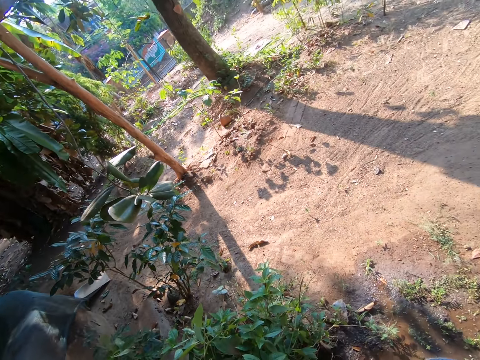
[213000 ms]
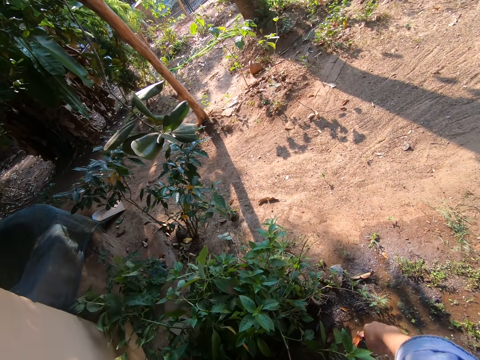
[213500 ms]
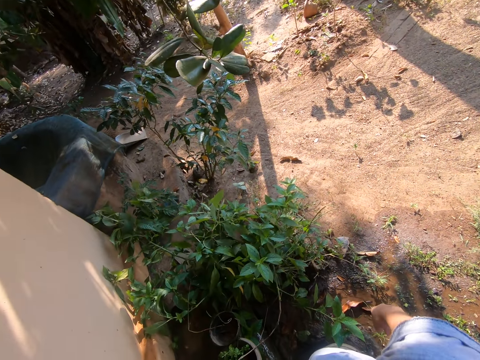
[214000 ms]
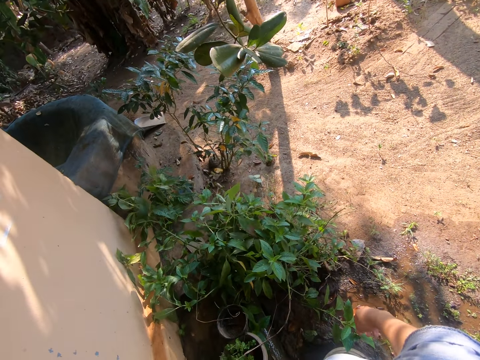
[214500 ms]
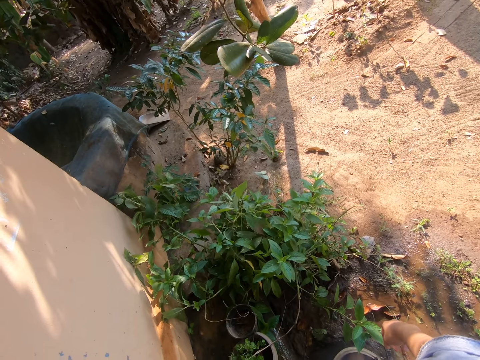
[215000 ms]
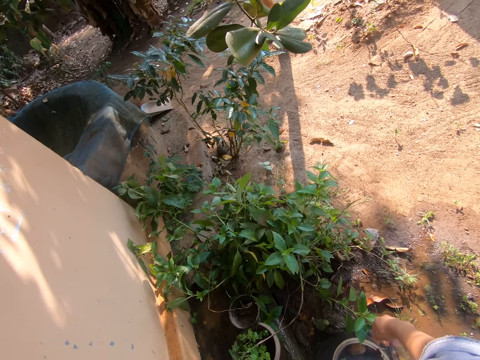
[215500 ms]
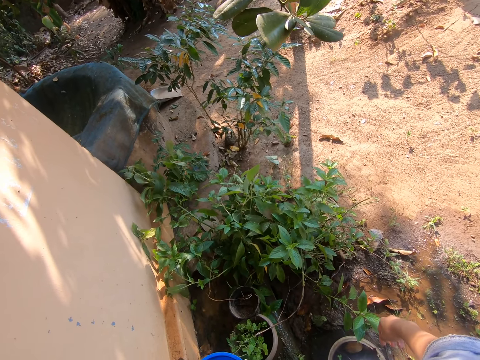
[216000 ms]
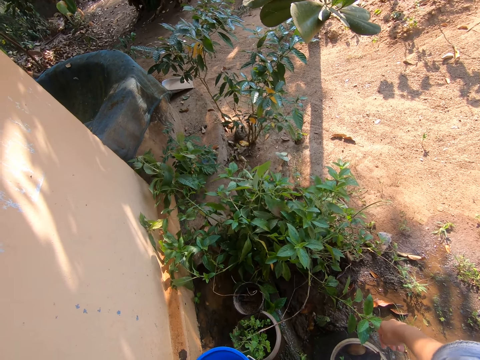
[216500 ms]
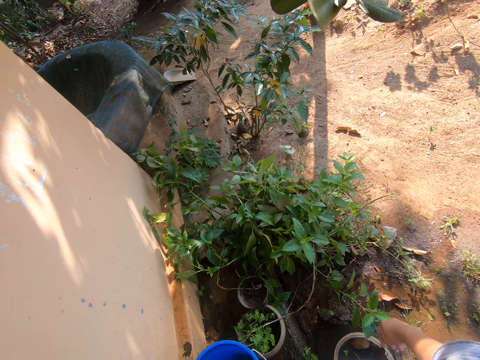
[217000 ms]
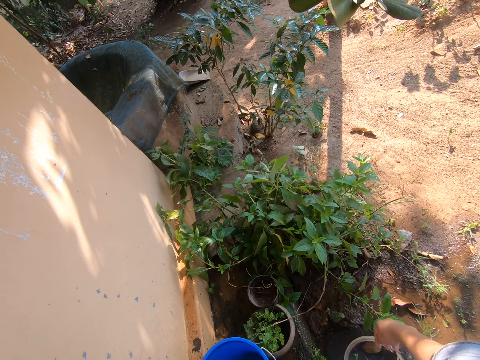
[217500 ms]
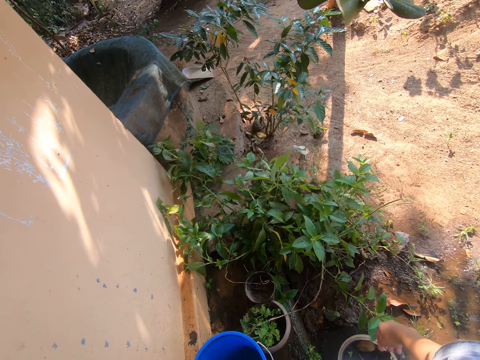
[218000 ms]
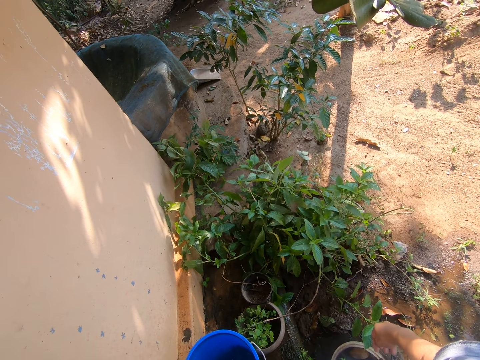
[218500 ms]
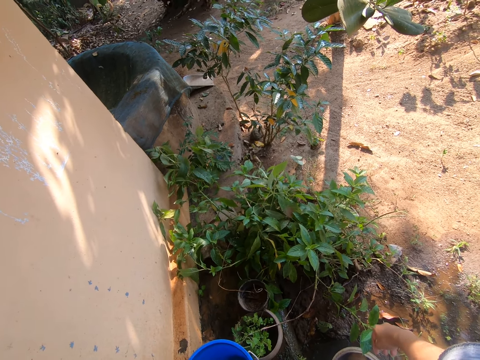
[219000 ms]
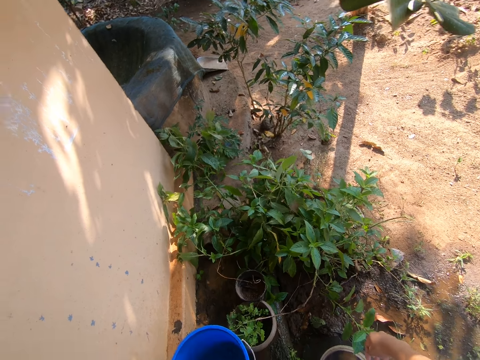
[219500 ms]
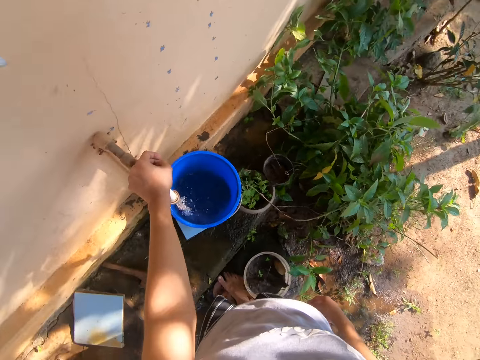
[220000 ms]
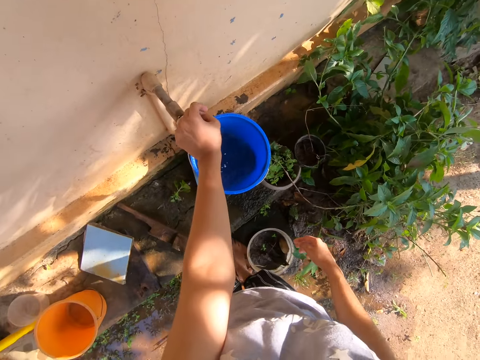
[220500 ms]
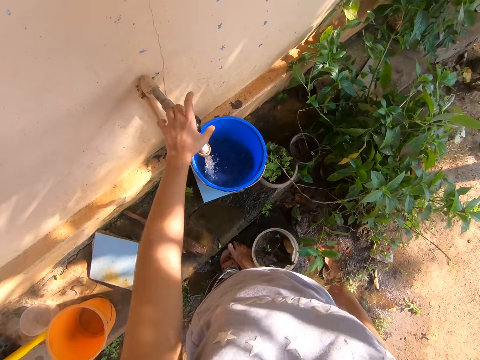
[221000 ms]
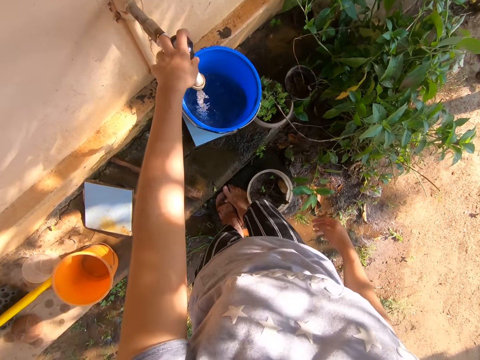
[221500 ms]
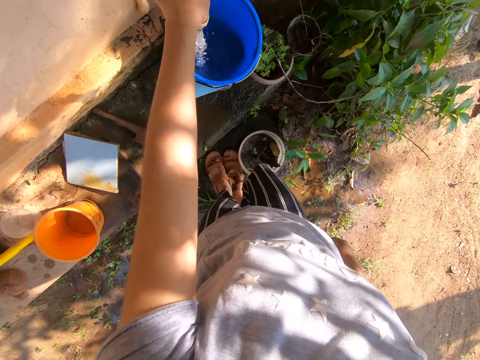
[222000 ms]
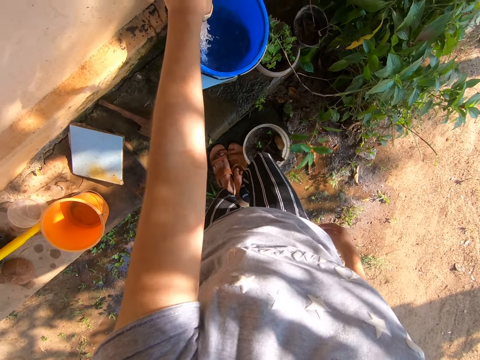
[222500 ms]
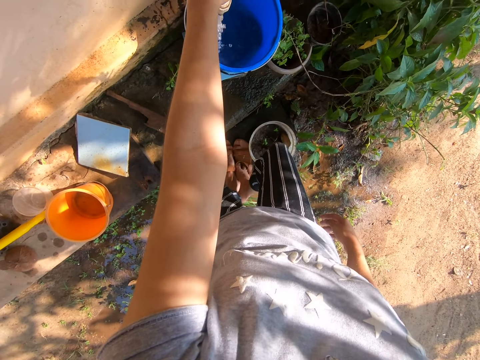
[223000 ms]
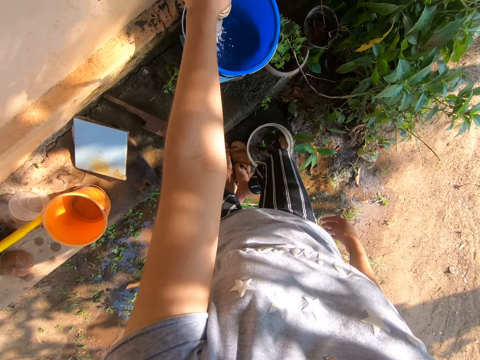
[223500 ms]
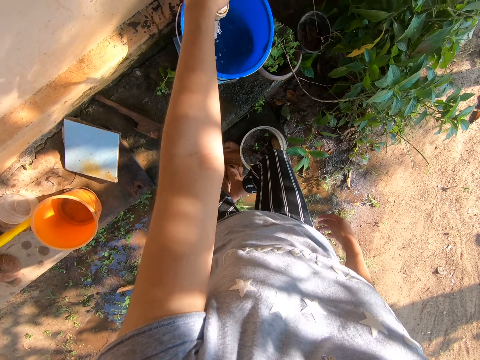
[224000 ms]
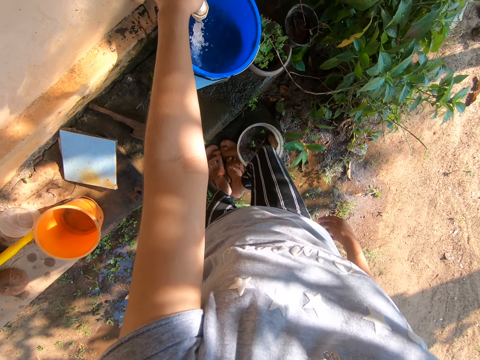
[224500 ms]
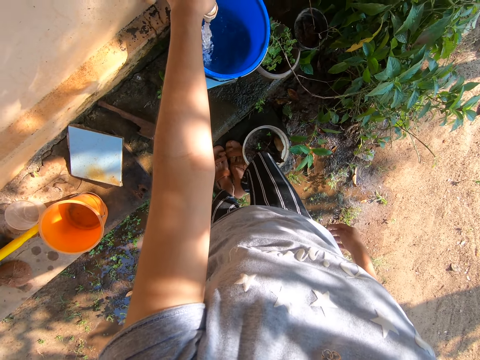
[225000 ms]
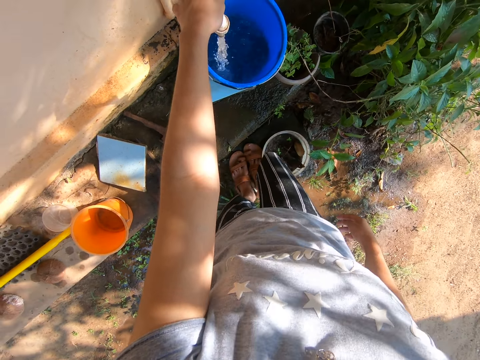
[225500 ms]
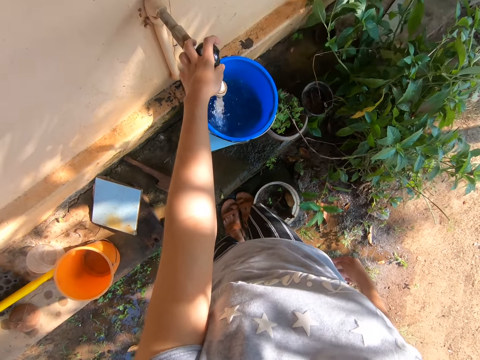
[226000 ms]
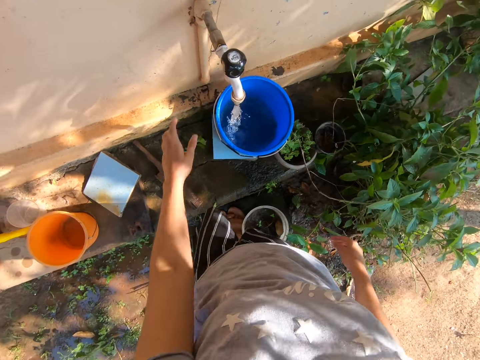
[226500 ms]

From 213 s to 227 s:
The camera wearer adjusts a tap. They wear a shoe.

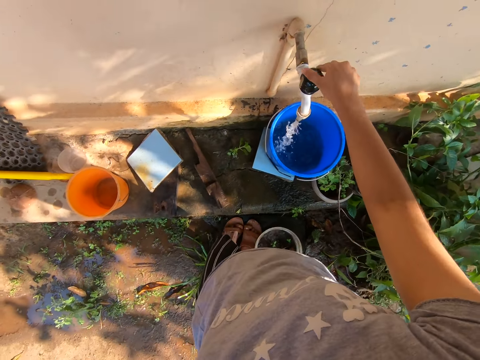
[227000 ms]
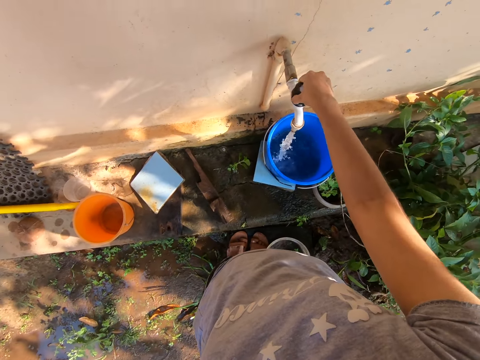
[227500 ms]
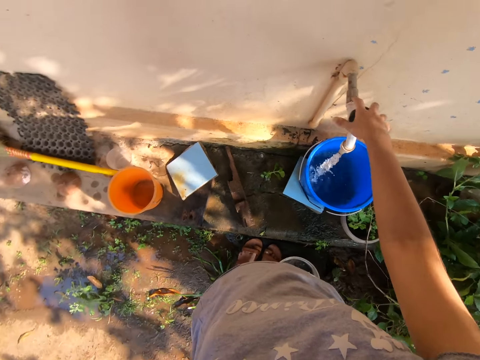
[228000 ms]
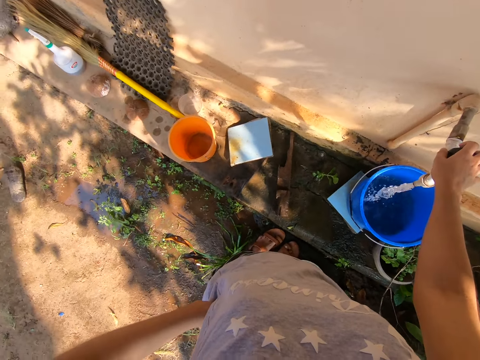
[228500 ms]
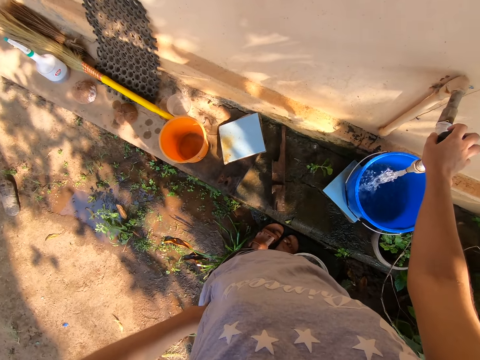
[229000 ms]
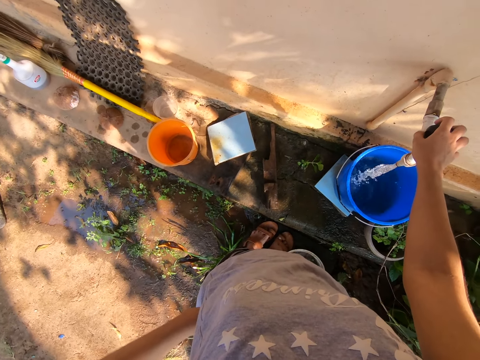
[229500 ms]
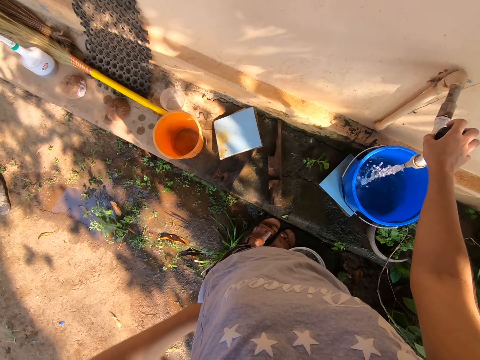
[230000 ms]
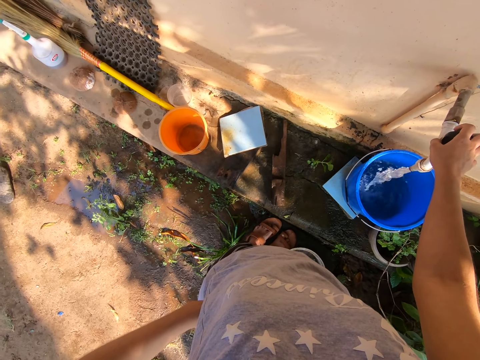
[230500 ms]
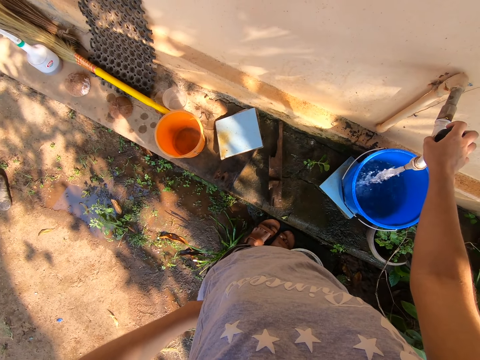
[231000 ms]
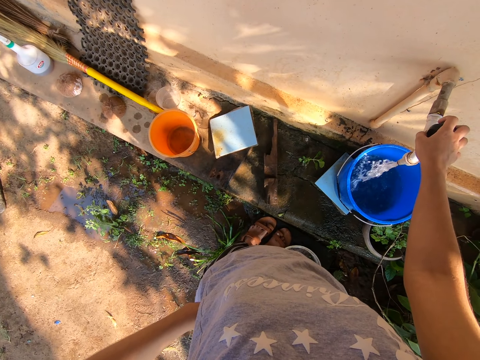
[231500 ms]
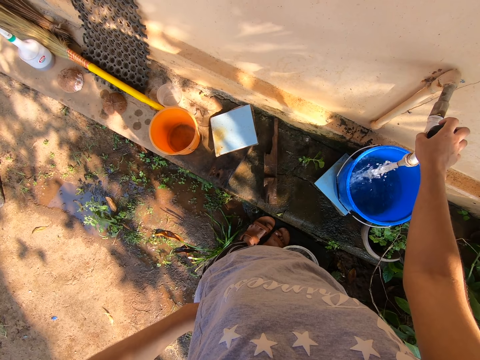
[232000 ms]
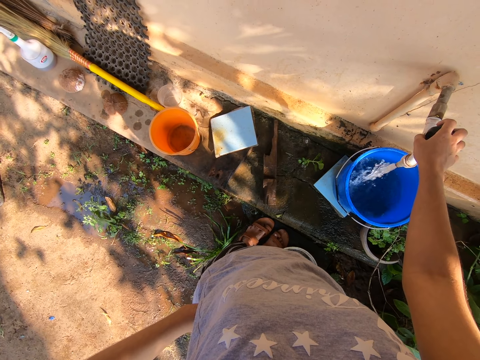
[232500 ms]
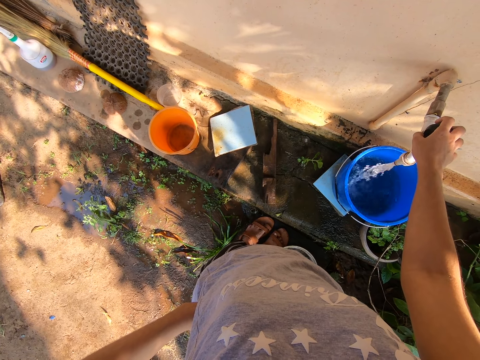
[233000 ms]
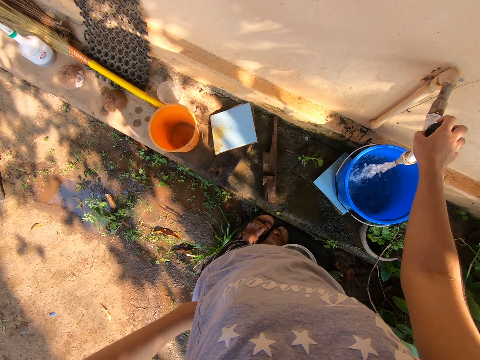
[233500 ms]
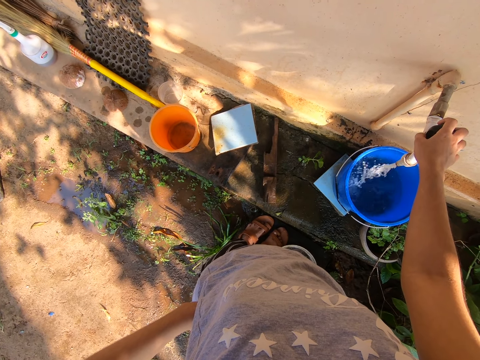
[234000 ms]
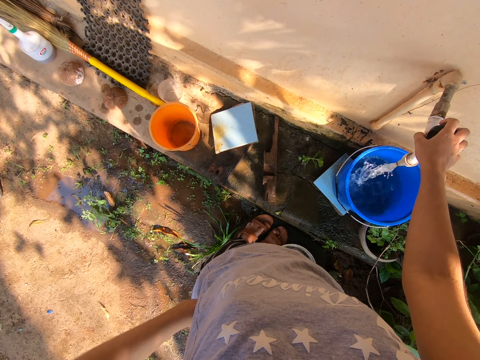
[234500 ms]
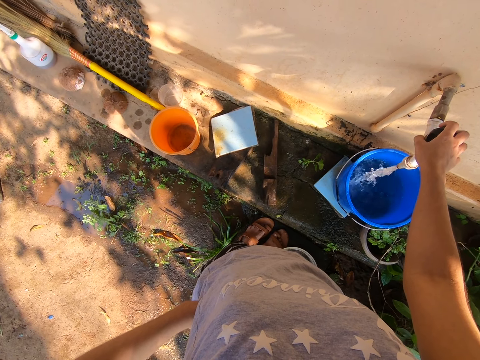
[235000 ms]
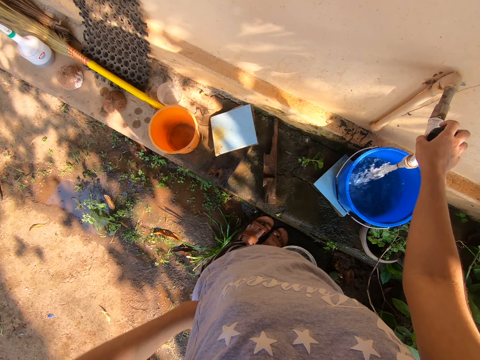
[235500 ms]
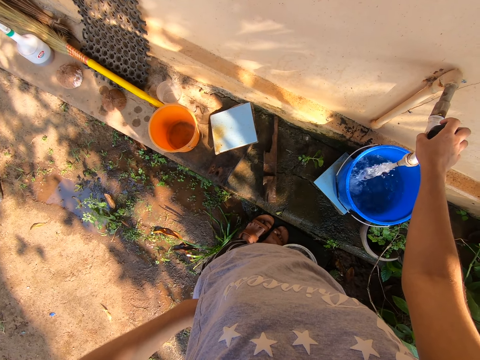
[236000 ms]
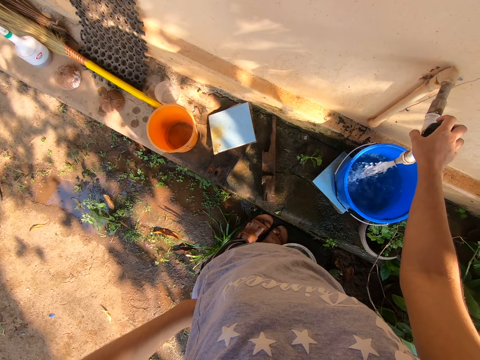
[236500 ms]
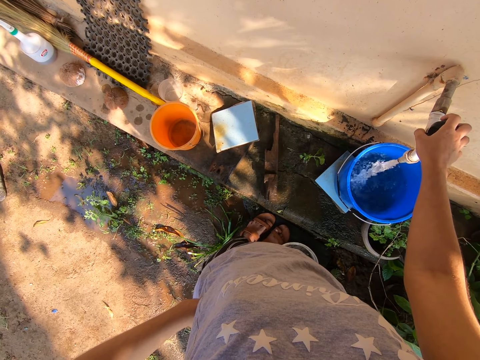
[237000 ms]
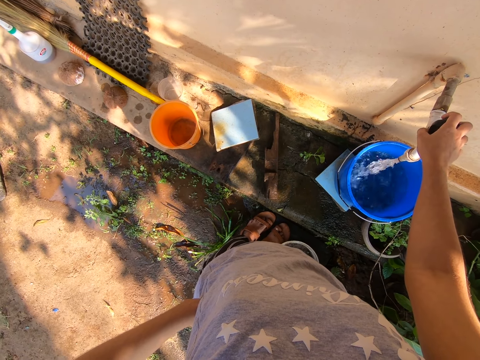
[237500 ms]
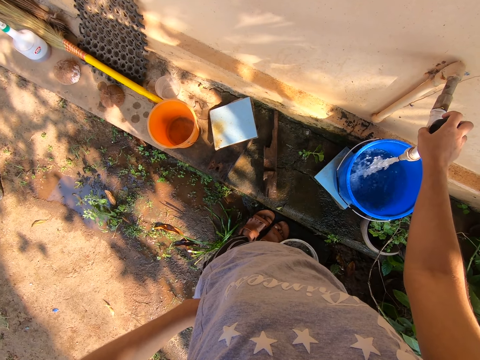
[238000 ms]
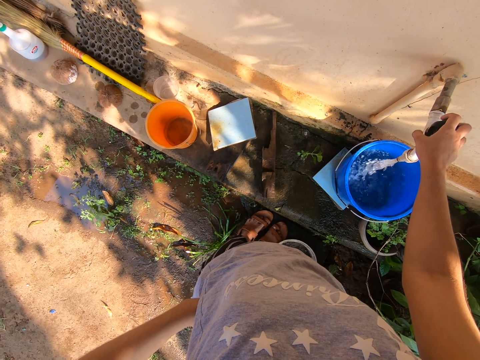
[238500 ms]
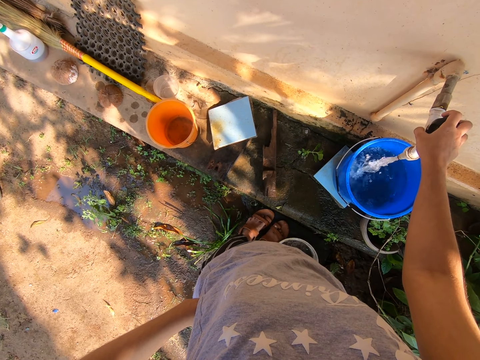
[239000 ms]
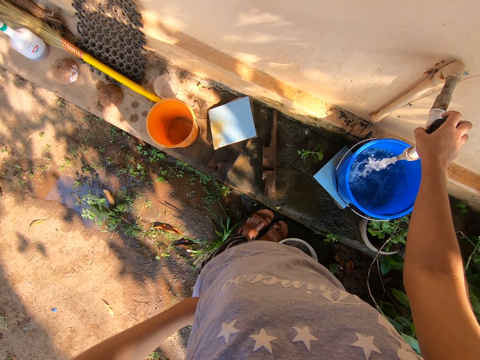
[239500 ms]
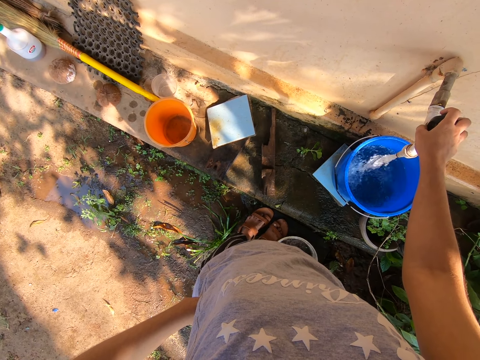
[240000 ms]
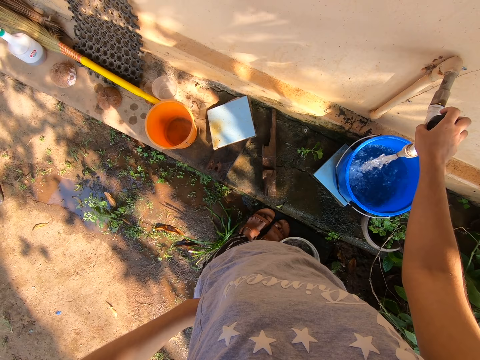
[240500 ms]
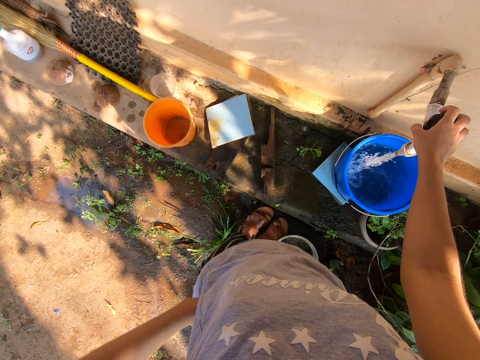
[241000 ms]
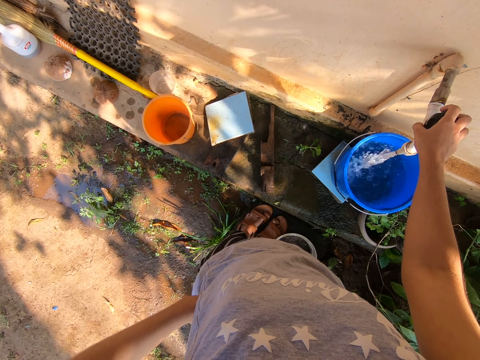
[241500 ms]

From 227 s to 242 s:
The camera wearer adjusts a tap. They look around a verandah. They adjust the tap. They run water in a bucket.
